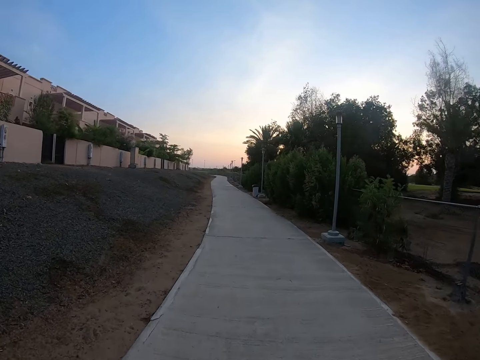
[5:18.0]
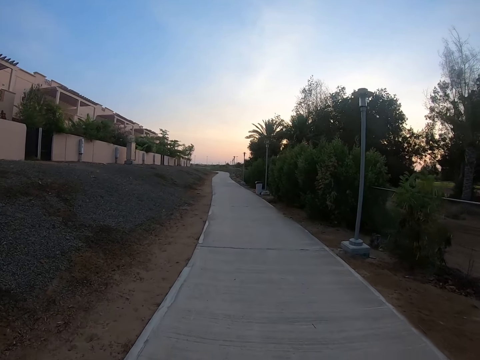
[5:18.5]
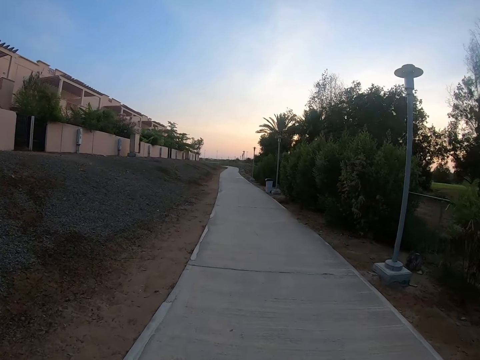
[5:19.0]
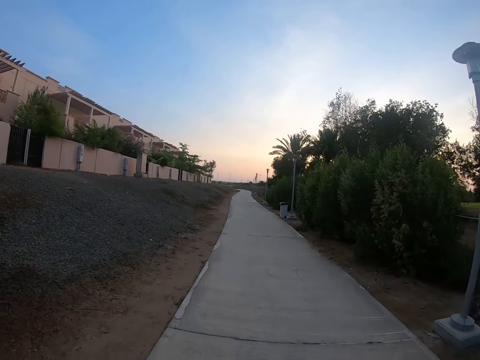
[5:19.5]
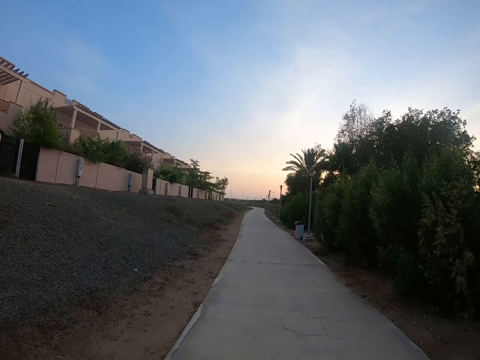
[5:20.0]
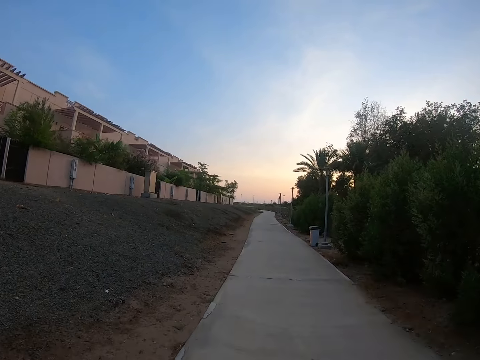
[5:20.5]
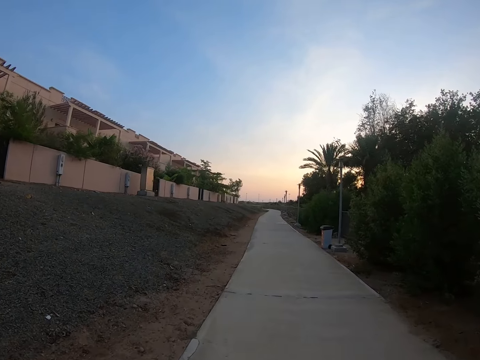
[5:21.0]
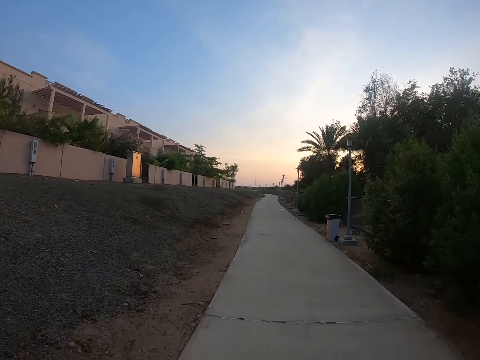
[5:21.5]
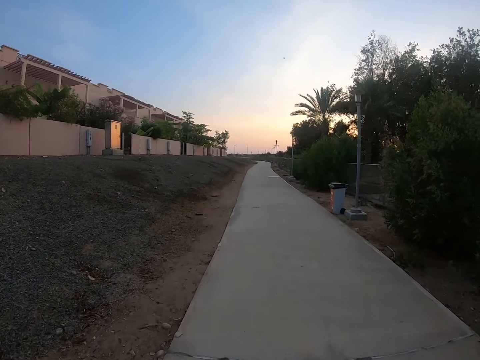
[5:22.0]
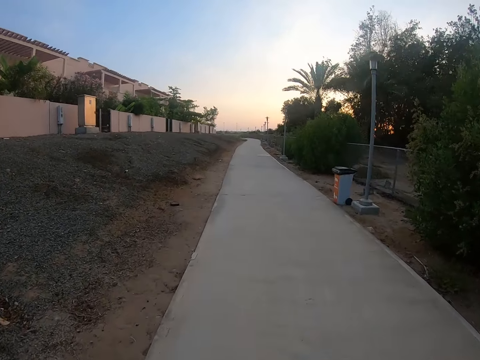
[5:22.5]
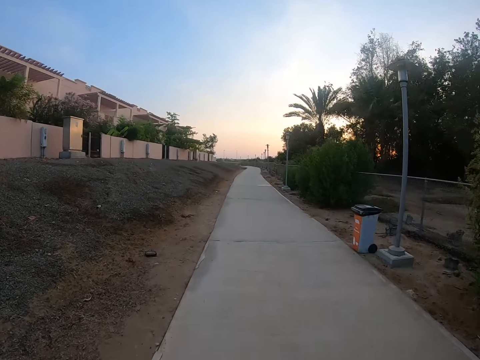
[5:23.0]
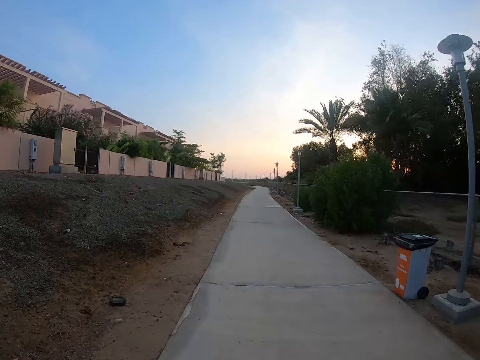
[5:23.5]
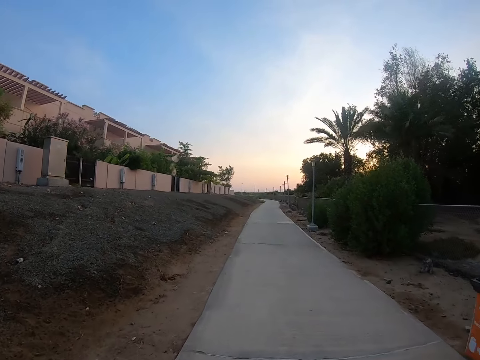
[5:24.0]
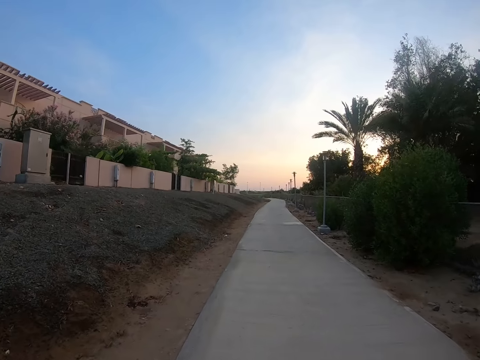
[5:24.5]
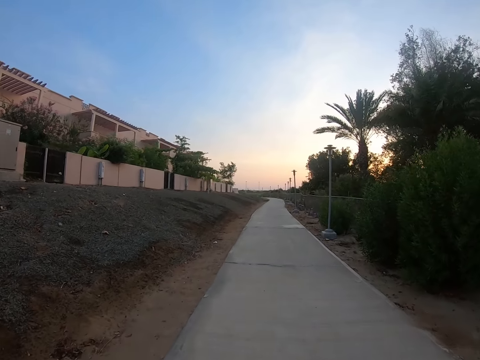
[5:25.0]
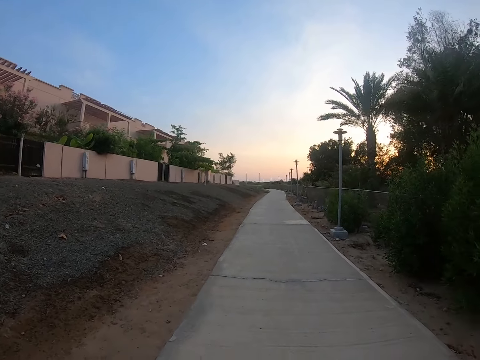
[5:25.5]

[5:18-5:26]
The camera wearer rides a bicycle on the pavement.

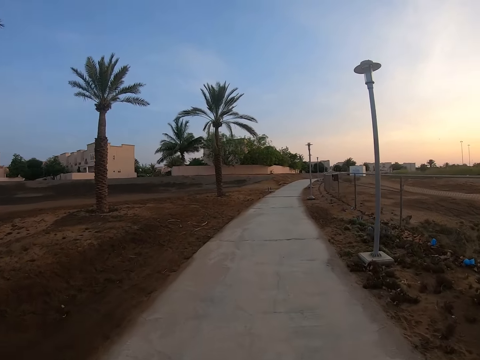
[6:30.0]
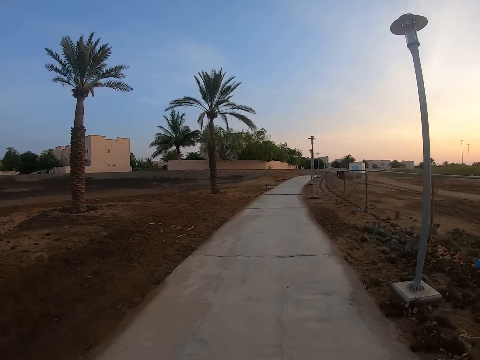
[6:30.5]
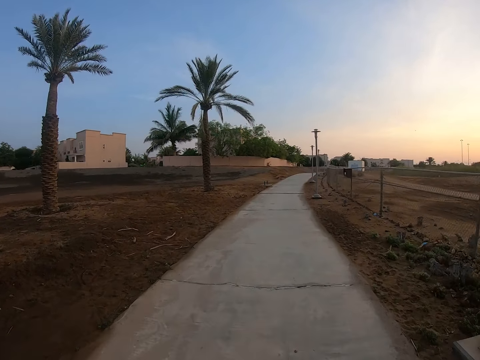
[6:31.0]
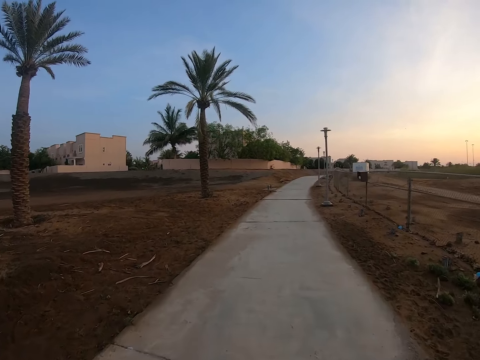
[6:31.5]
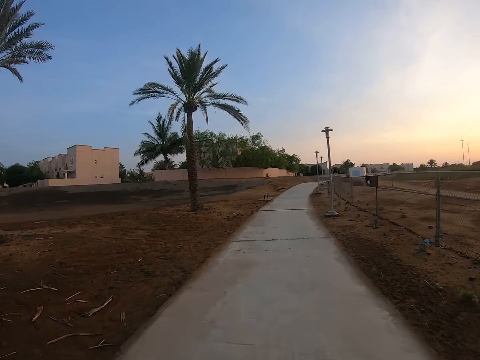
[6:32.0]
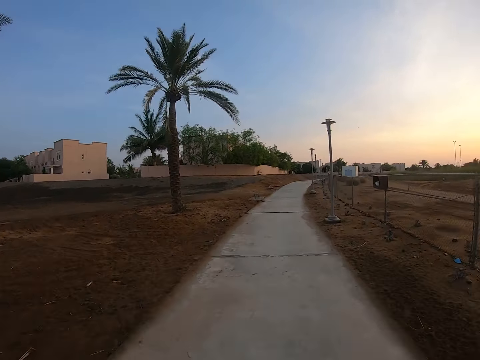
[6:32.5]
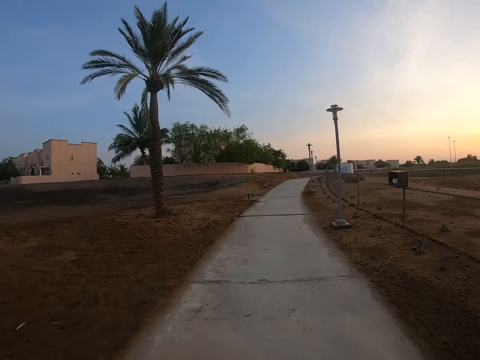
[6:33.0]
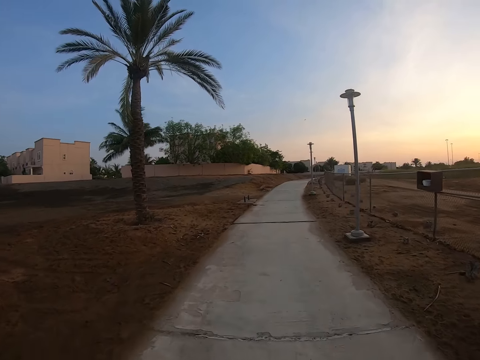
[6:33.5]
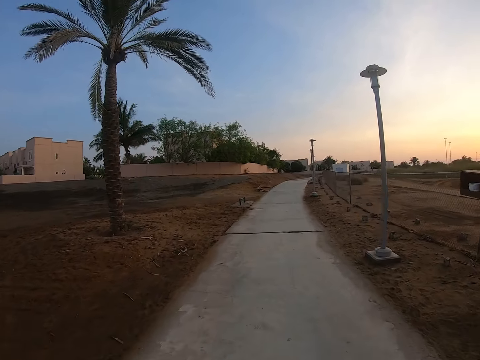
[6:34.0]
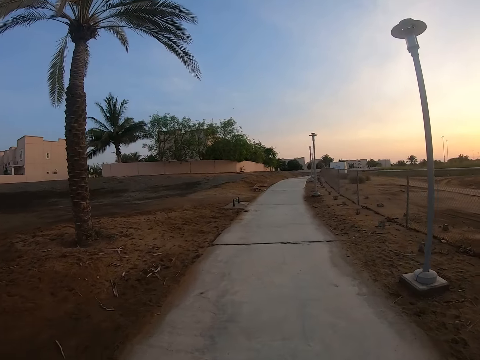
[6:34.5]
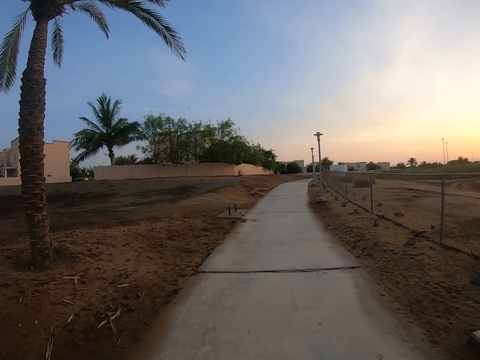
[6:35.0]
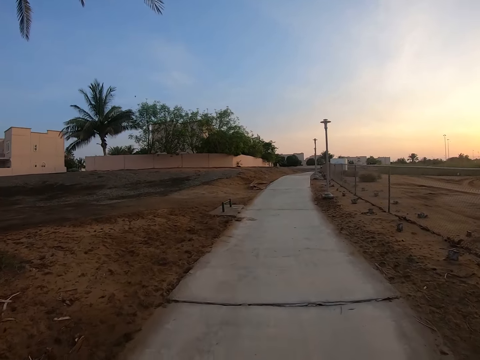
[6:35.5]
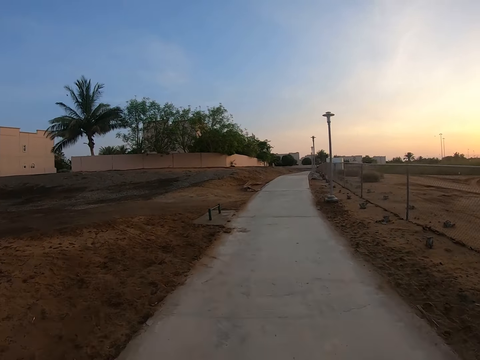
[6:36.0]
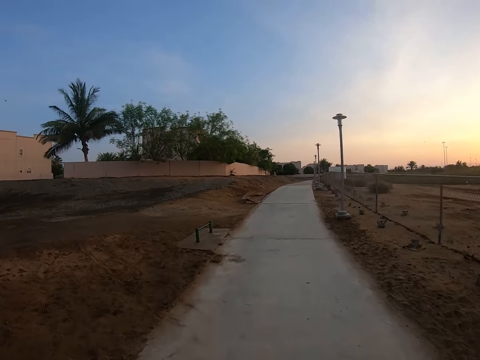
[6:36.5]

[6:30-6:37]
The camera wearer turns right with a bicycle.

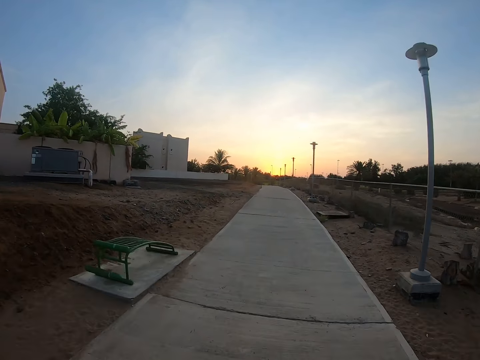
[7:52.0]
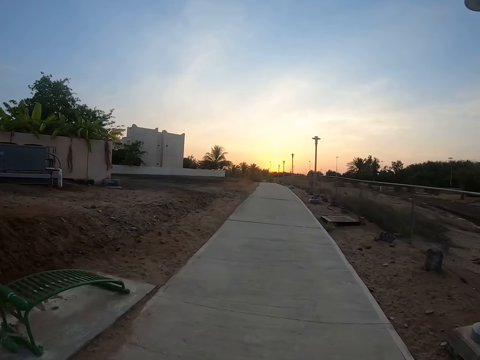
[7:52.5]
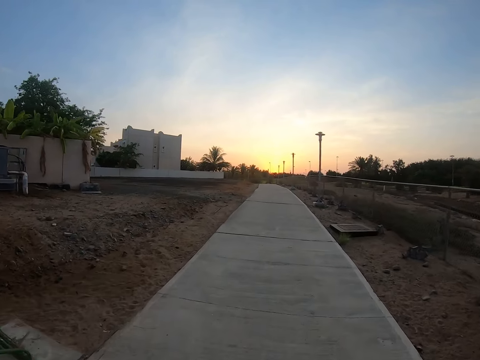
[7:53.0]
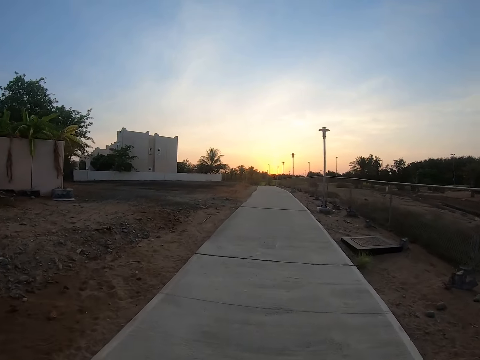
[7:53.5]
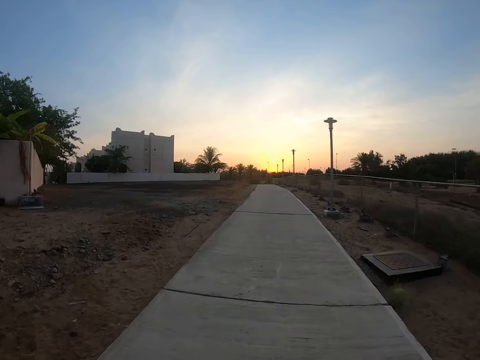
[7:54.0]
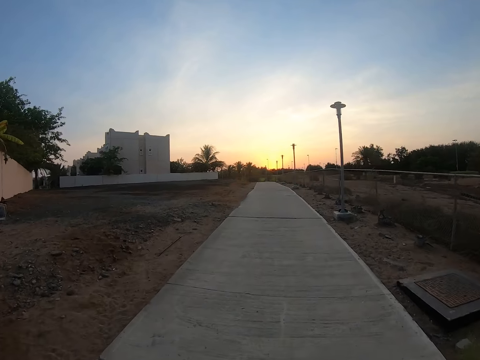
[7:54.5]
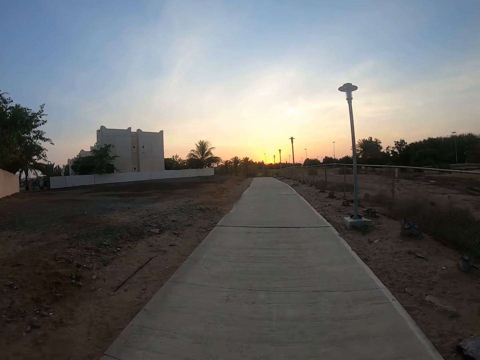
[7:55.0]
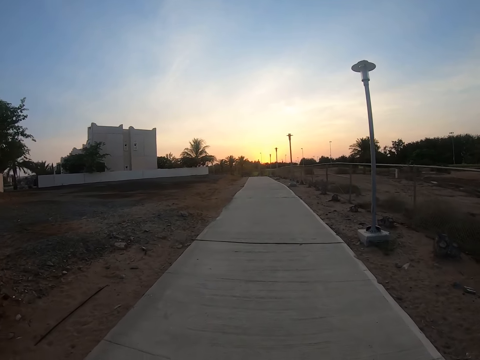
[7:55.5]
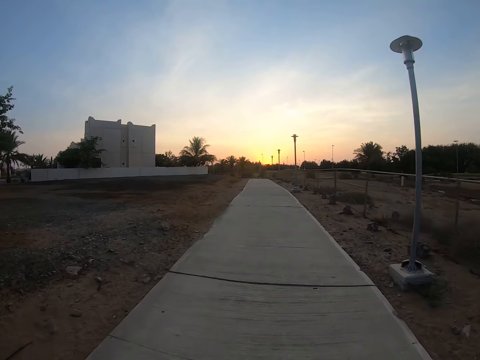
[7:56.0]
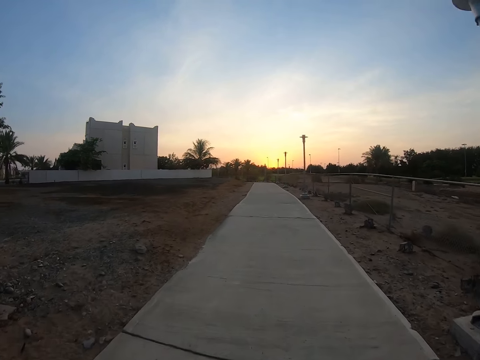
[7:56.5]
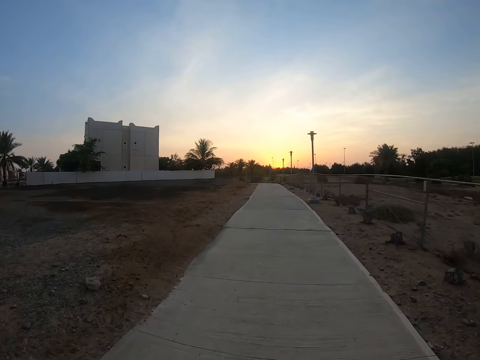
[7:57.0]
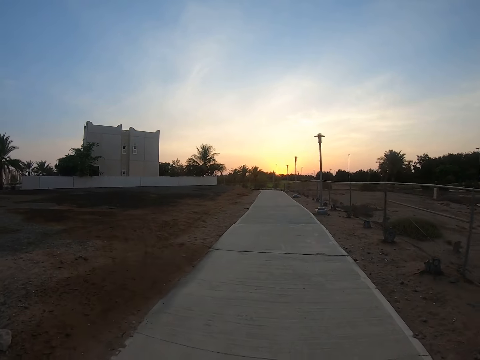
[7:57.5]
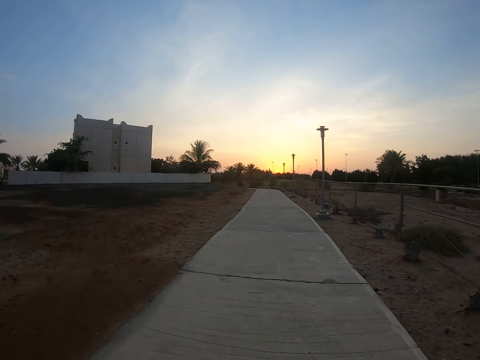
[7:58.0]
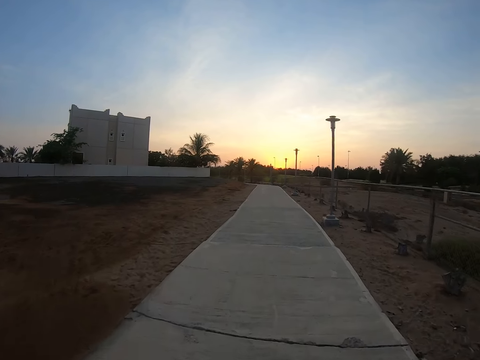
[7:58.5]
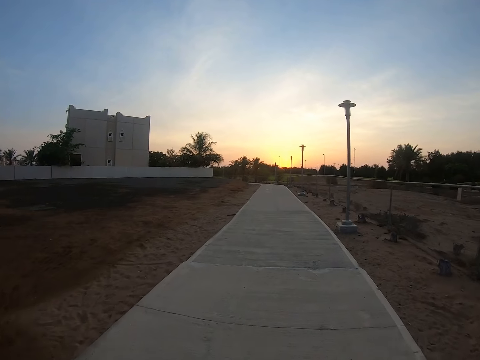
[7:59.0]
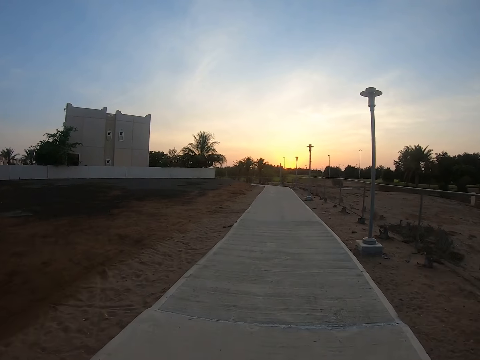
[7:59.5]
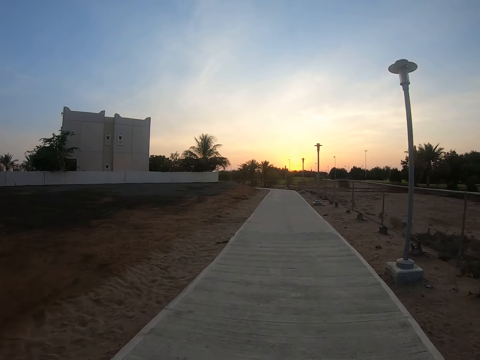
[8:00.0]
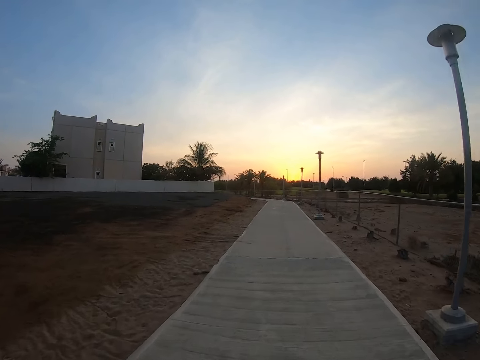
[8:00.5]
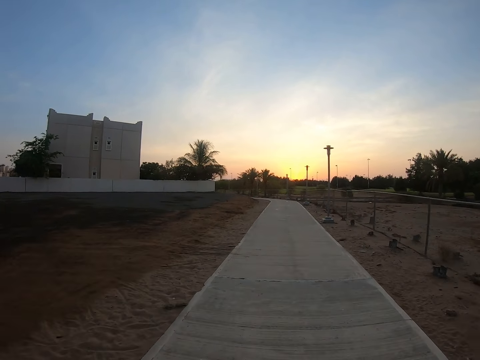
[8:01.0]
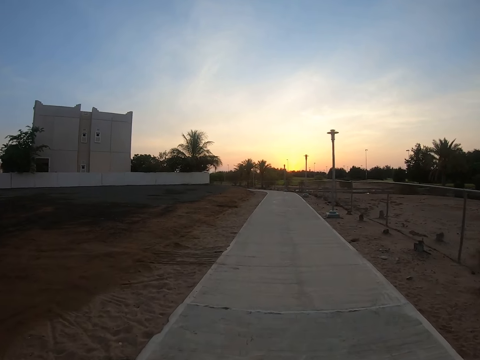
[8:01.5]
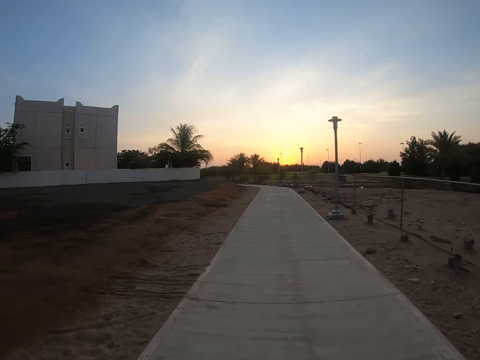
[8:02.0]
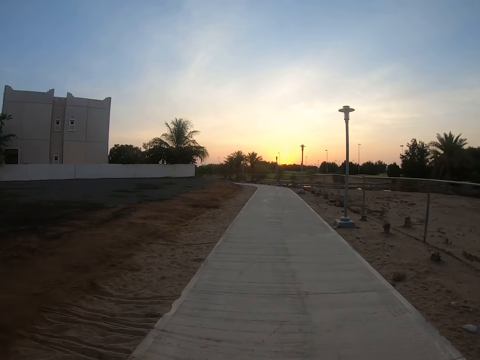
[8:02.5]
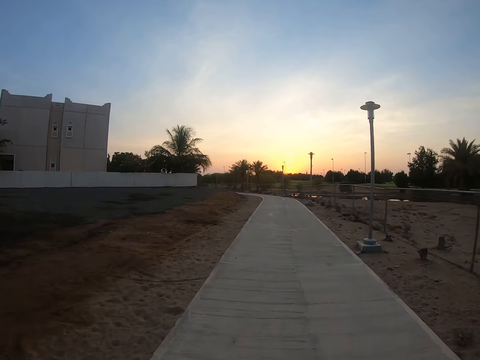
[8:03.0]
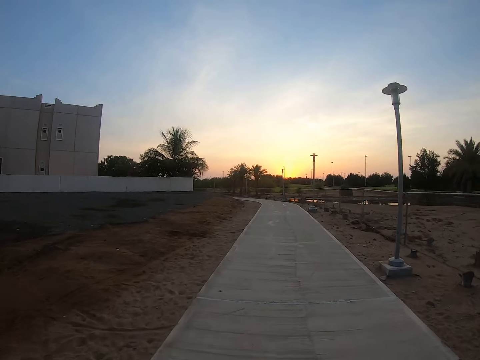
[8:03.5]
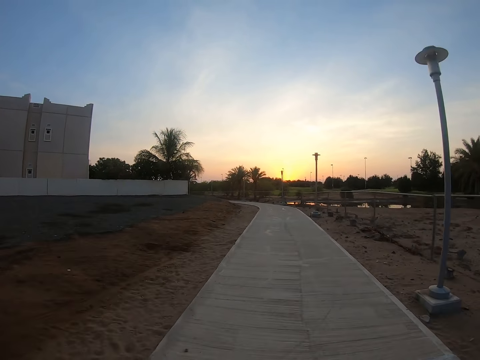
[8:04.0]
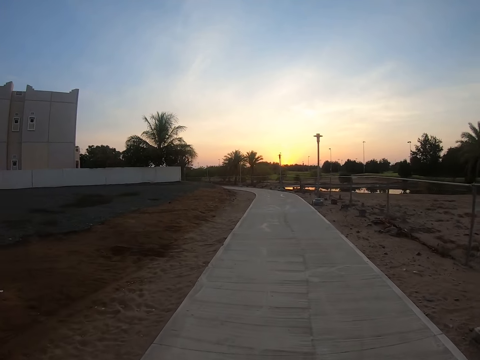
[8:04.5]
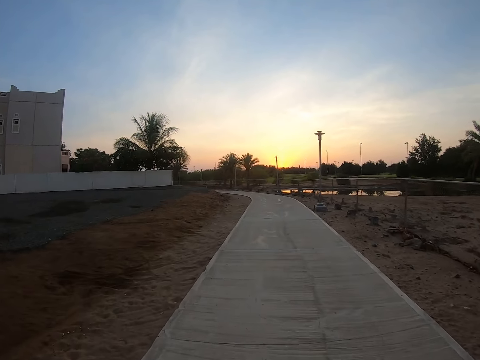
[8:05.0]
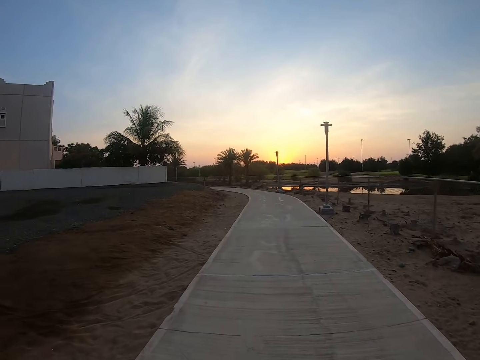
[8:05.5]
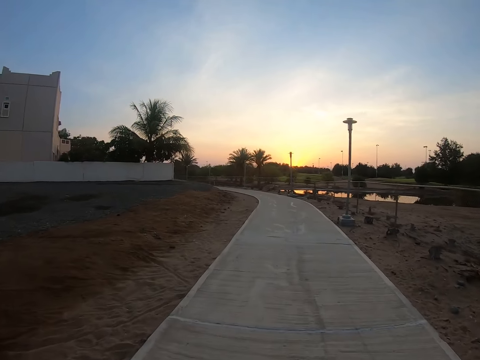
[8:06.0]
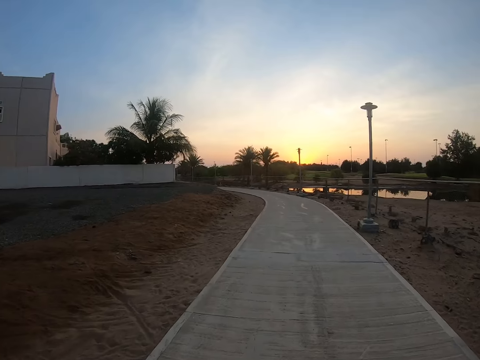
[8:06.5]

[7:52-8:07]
The camera wearer rides a bicycle on the pavement.
